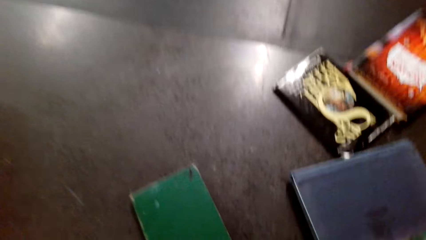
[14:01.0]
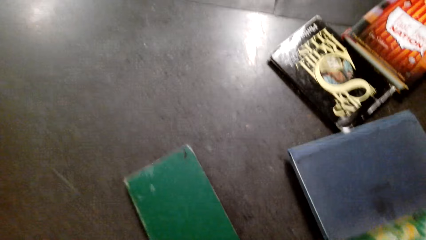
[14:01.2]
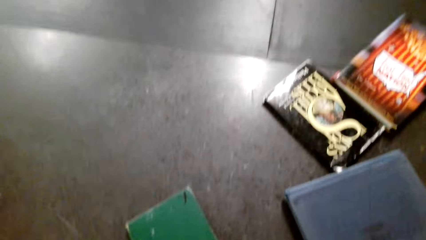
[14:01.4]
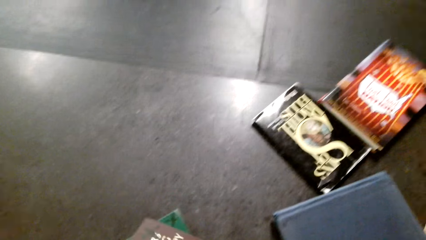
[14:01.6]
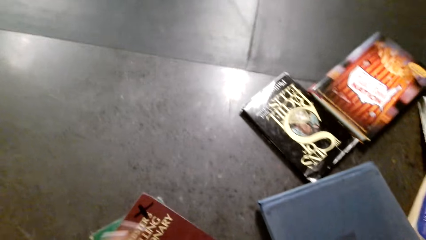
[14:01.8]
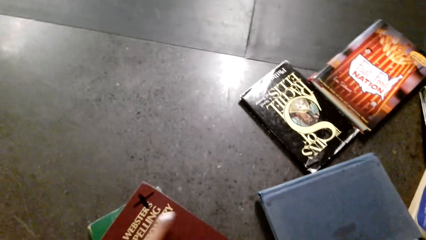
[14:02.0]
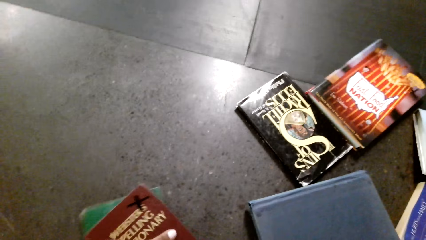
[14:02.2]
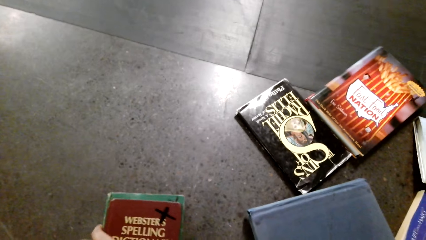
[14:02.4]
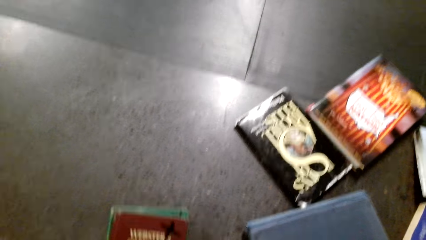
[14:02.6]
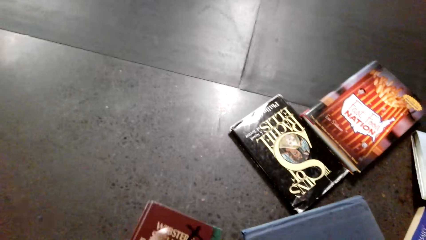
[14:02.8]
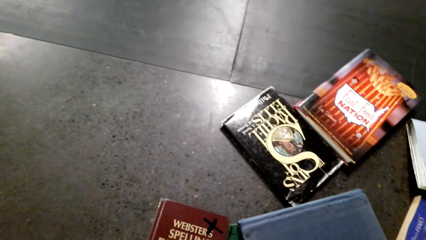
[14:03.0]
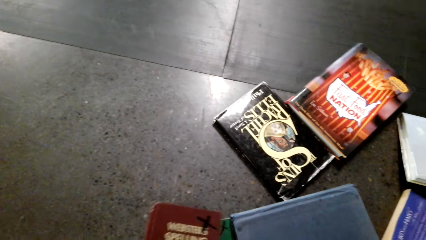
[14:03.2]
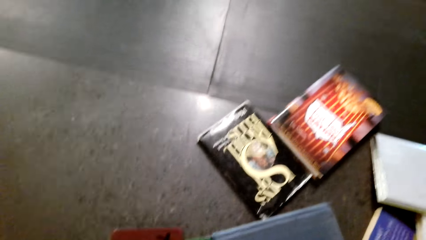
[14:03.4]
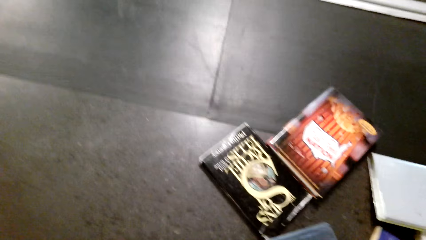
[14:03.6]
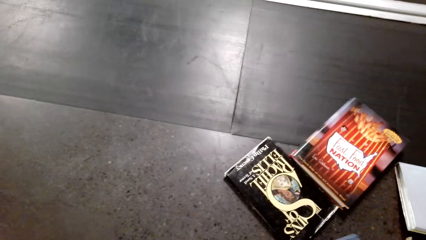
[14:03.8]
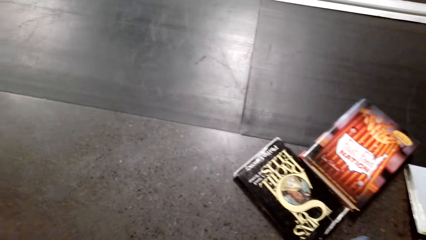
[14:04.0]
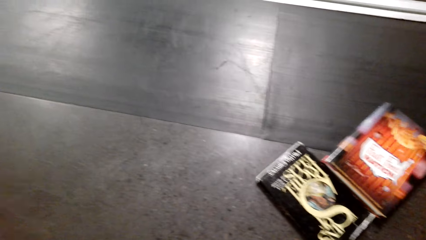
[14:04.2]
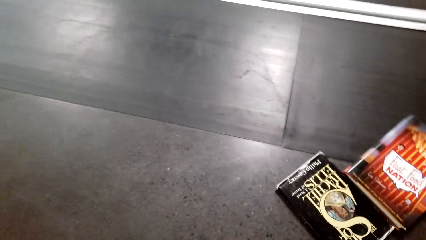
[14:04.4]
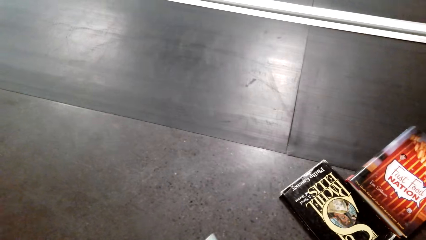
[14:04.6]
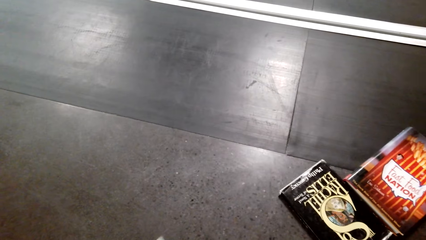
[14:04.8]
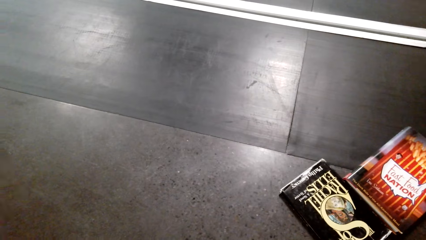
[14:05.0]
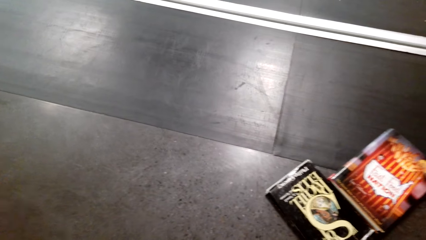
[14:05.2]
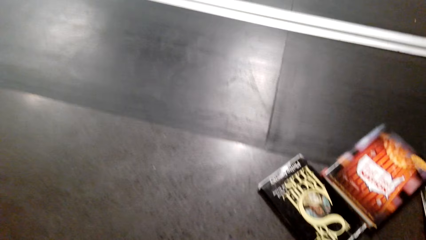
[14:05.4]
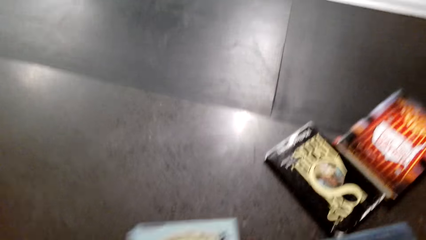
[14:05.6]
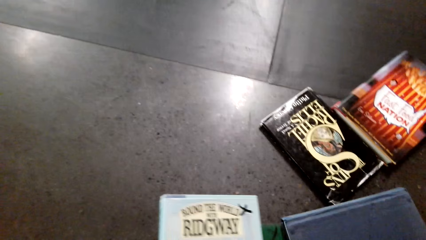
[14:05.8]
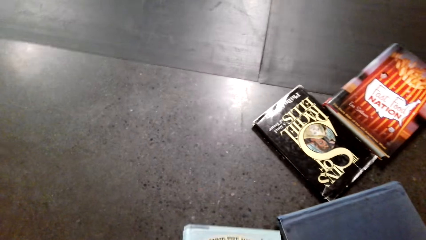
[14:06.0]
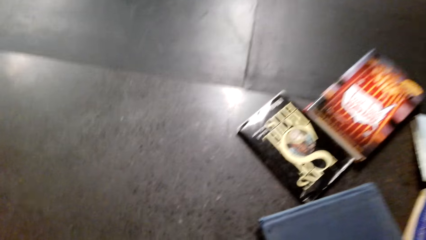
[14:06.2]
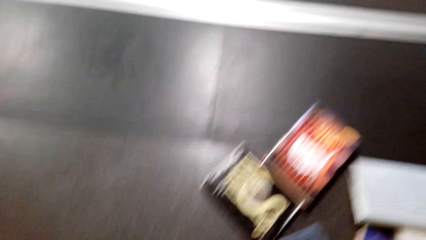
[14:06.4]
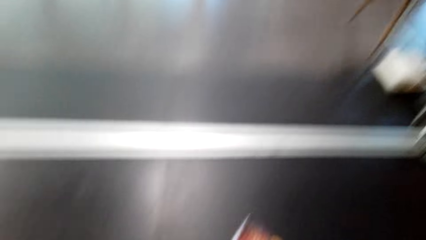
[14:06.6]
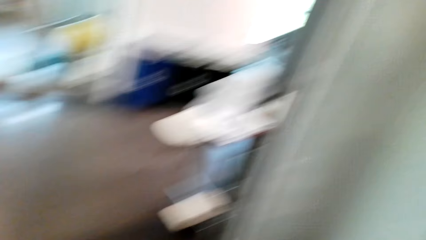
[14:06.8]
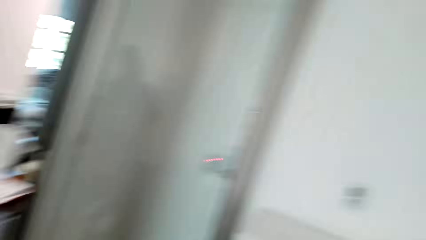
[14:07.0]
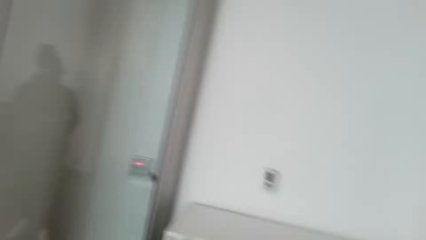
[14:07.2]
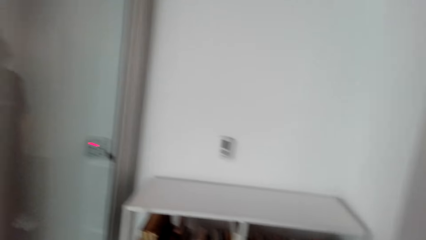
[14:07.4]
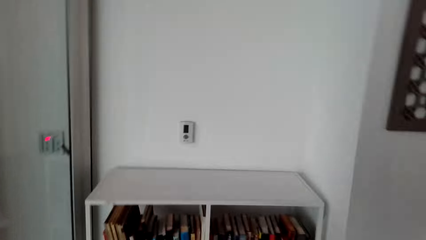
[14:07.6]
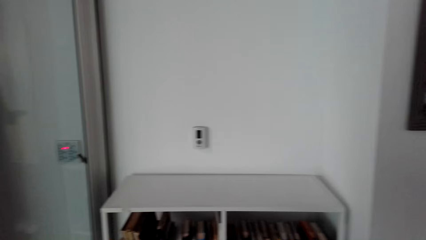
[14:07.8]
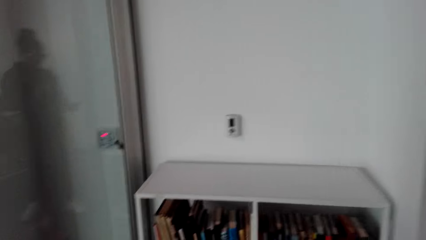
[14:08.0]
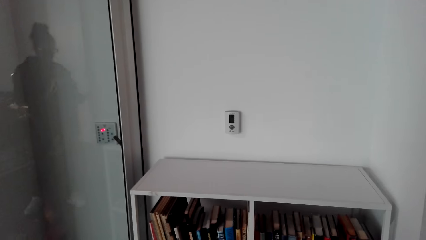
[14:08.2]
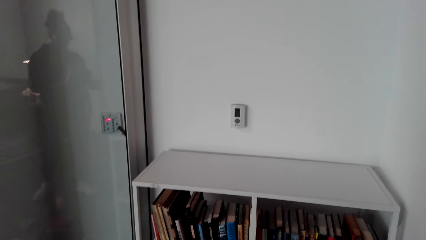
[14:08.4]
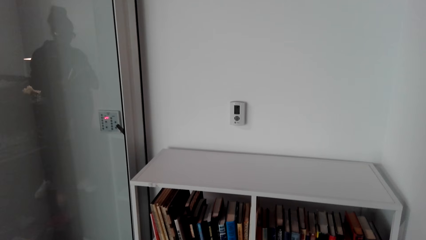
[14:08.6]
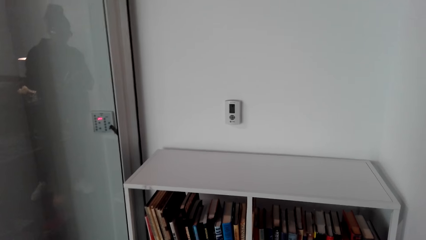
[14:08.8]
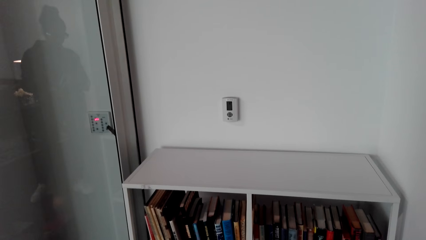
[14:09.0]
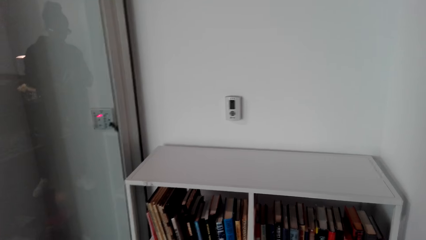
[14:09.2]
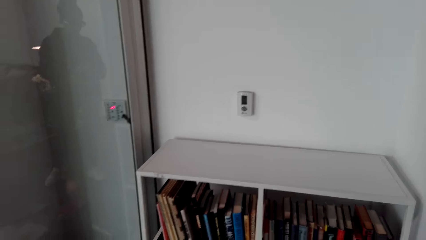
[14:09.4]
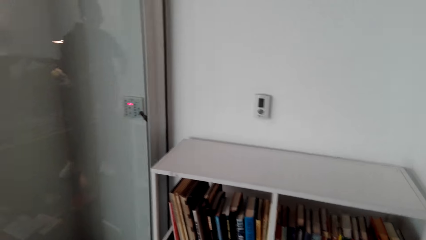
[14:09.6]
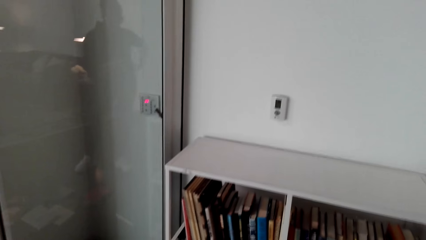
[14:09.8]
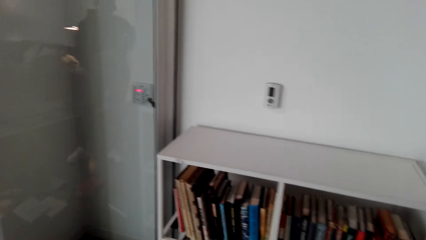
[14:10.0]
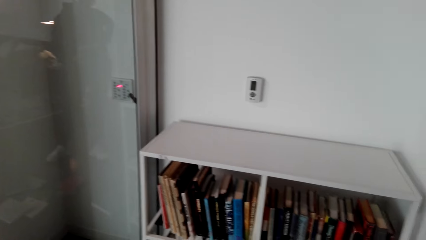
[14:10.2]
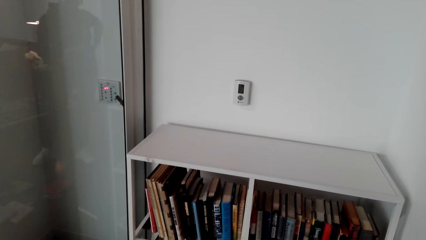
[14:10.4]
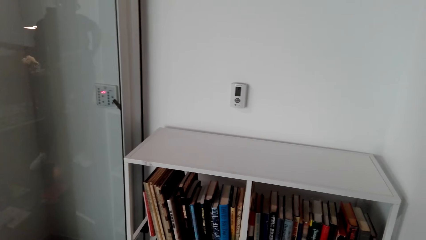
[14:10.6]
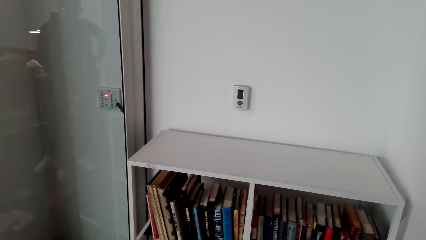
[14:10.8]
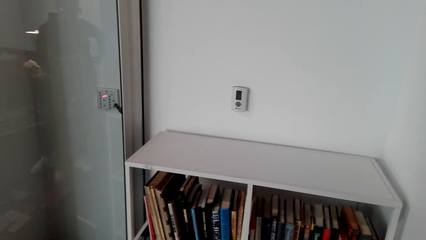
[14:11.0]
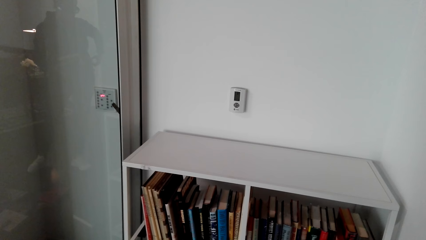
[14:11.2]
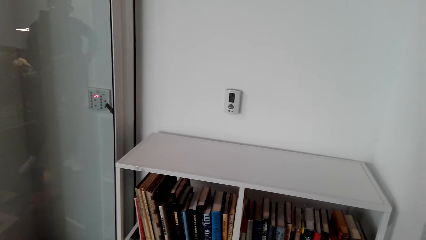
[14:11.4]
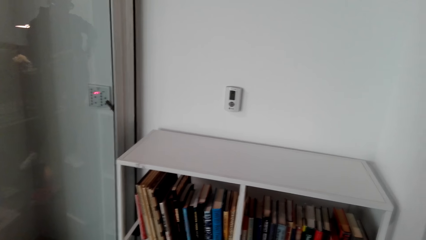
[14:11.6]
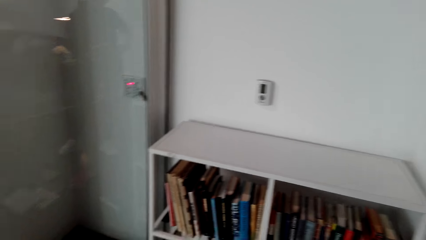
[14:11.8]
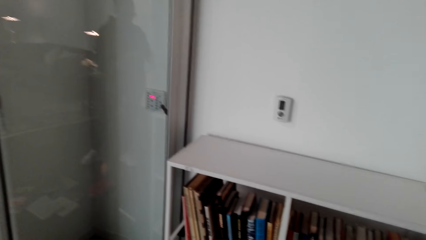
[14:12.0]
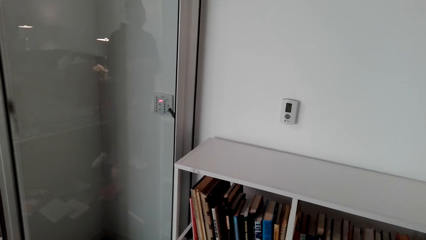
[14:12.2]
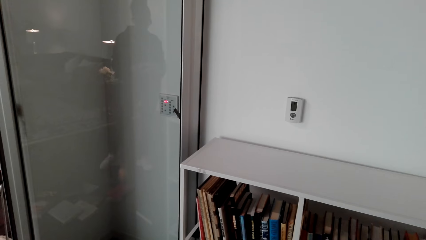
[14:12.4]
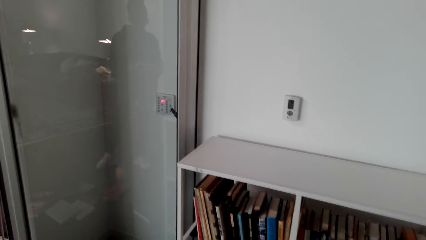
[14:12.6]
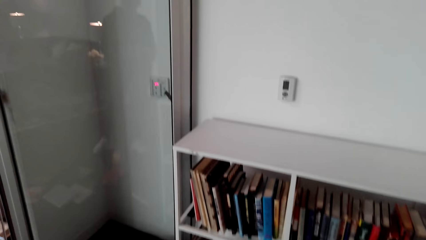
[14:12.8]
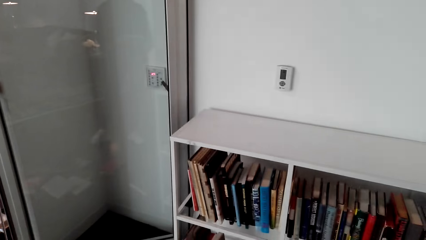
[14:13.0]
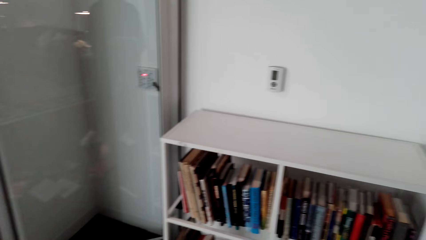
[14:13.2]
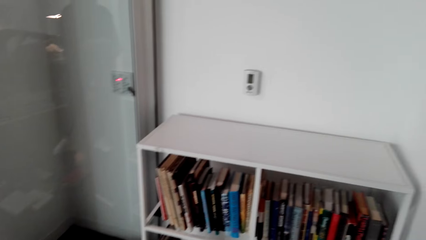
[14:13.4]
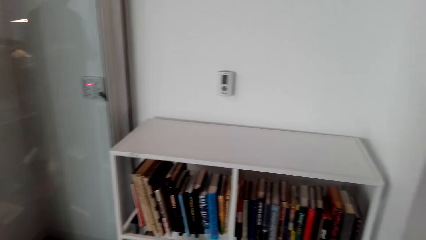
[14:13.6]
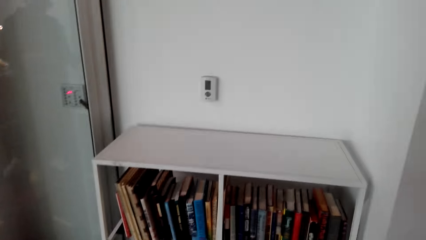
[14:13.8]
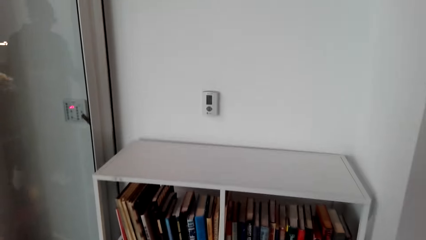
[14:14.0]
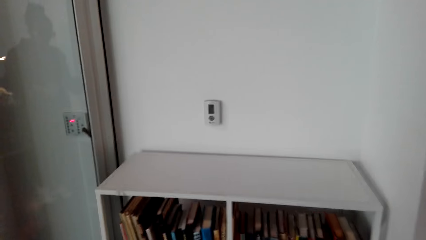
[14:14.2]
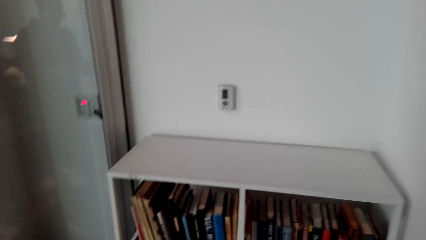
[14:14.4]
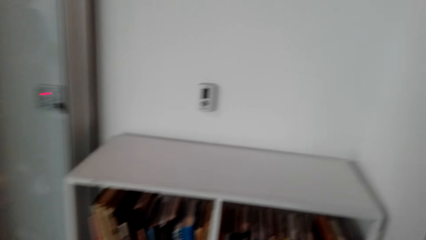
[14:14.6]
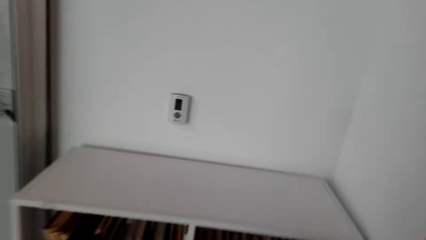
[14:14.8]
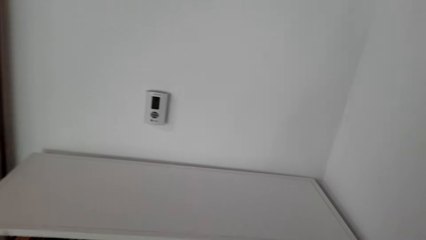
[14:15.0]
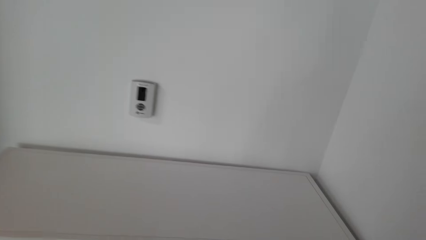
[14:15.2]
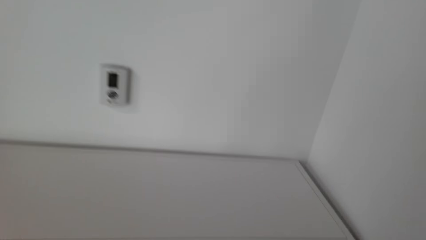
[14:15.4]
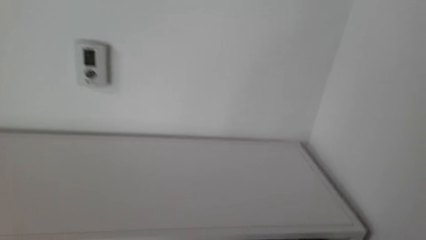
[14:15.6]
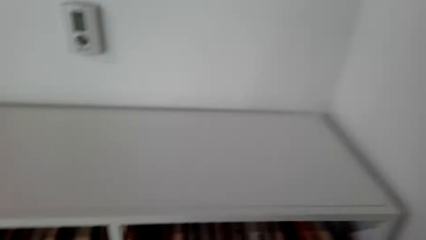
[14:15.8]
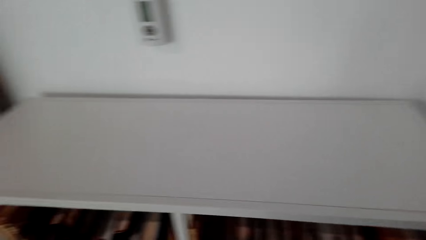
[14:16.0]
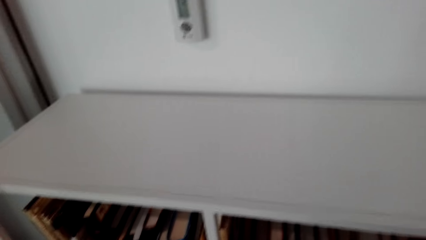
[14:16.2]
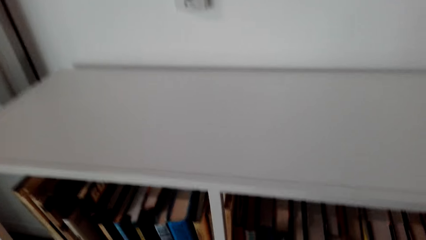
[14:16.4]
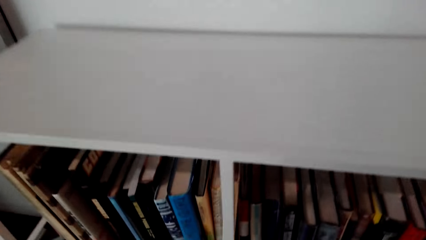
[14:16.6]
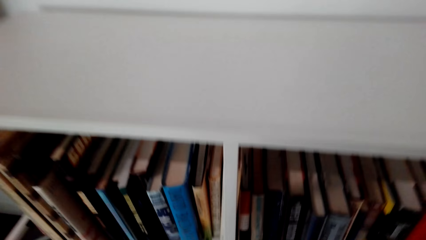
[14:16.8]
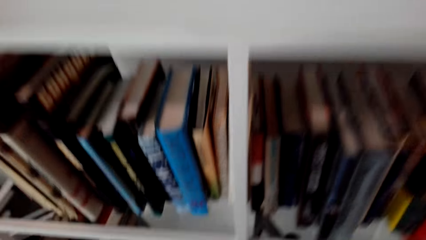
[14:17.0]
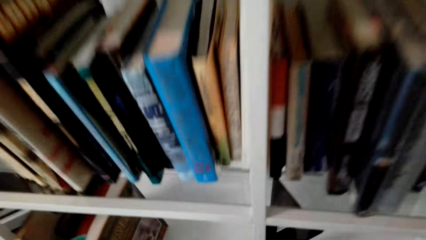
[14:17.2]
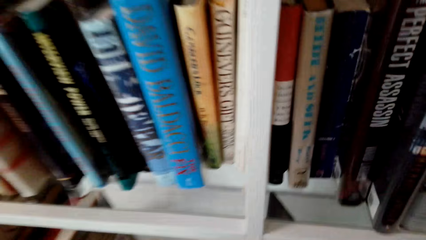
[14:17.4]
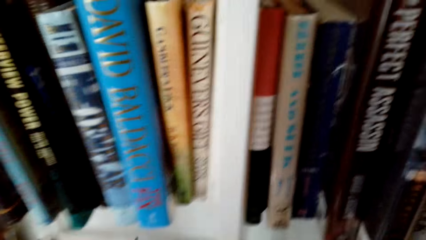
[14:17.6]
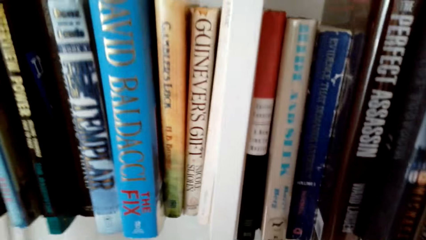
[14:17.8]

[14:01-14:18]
The camera wearer collects books on the floor. They turn around.
